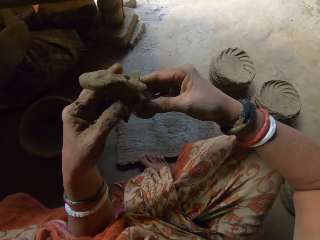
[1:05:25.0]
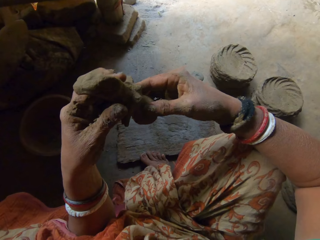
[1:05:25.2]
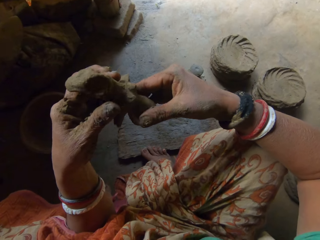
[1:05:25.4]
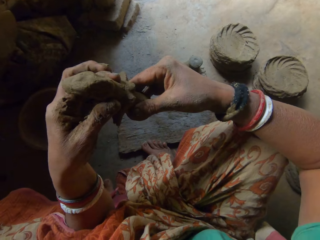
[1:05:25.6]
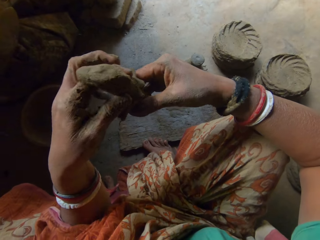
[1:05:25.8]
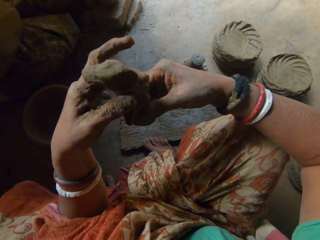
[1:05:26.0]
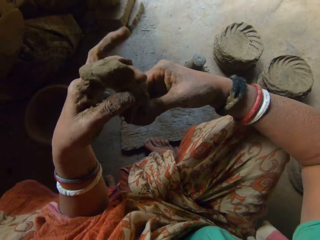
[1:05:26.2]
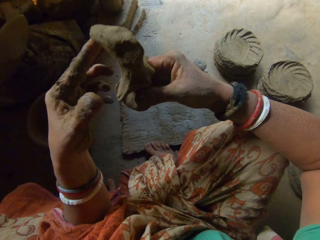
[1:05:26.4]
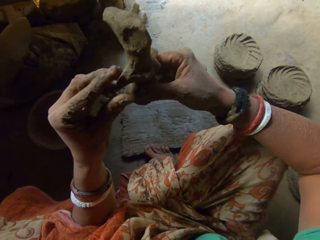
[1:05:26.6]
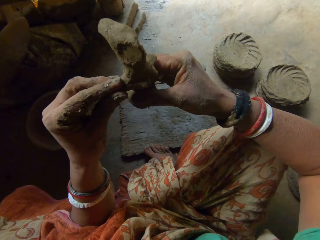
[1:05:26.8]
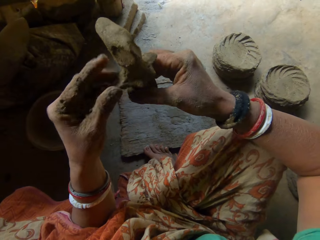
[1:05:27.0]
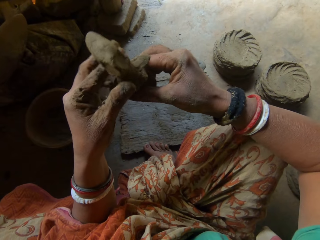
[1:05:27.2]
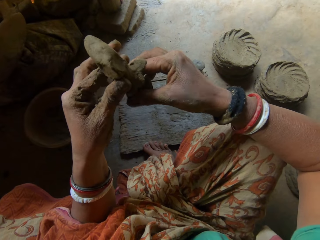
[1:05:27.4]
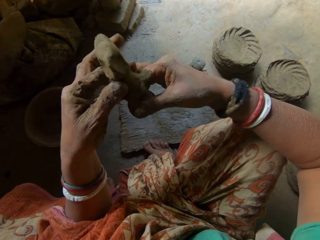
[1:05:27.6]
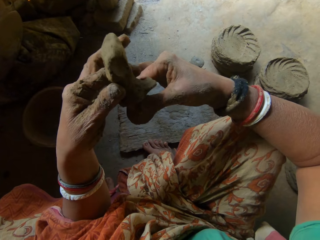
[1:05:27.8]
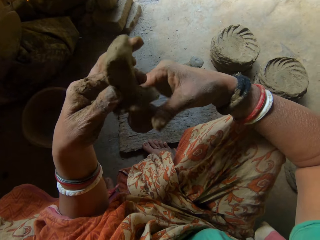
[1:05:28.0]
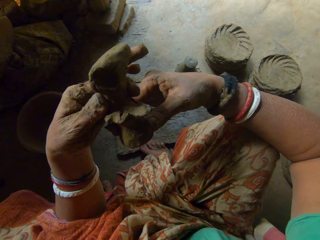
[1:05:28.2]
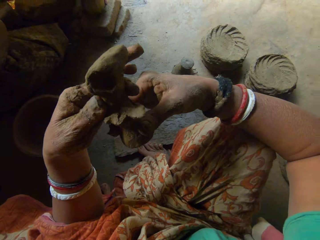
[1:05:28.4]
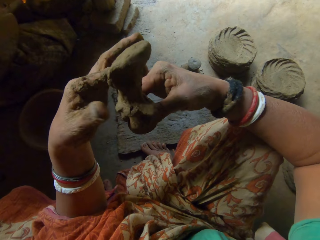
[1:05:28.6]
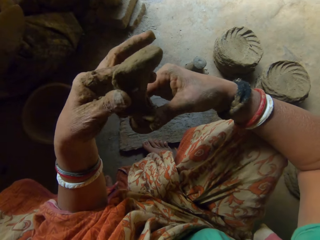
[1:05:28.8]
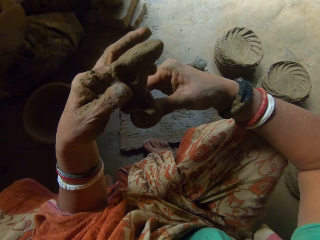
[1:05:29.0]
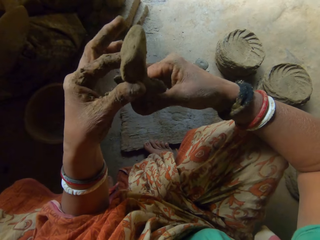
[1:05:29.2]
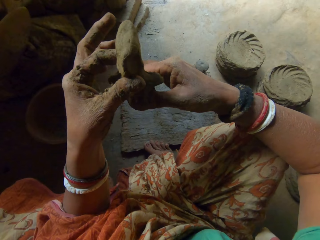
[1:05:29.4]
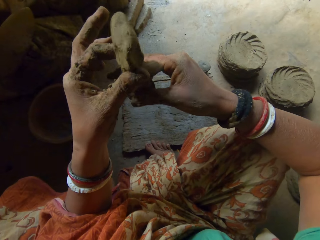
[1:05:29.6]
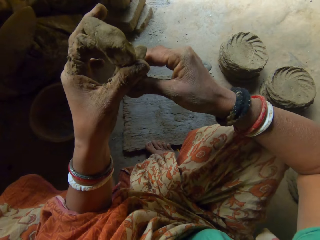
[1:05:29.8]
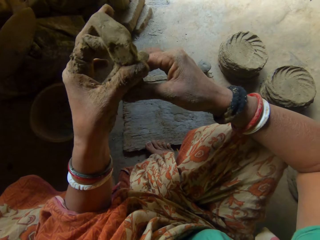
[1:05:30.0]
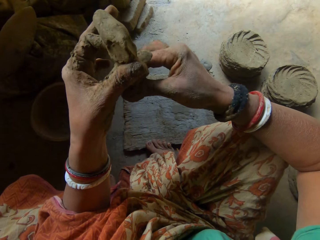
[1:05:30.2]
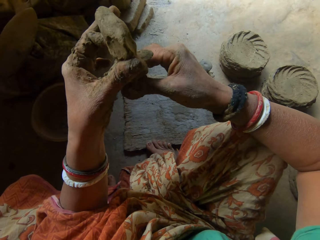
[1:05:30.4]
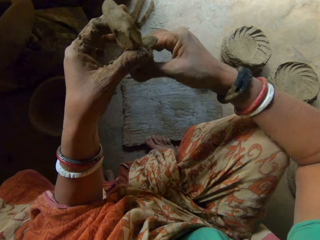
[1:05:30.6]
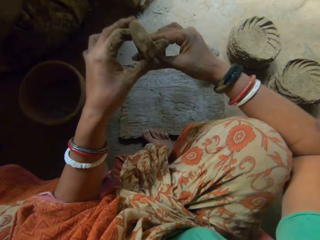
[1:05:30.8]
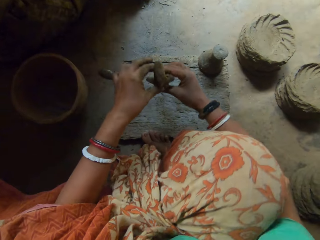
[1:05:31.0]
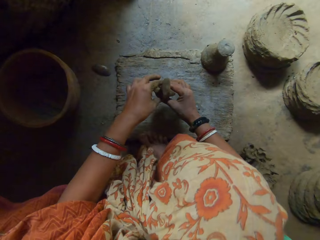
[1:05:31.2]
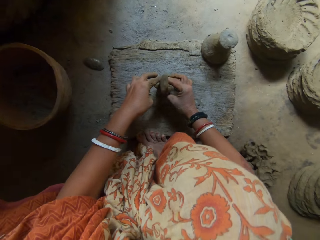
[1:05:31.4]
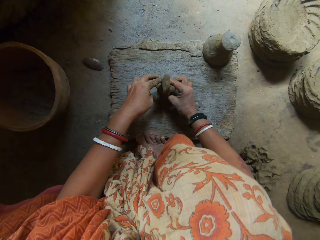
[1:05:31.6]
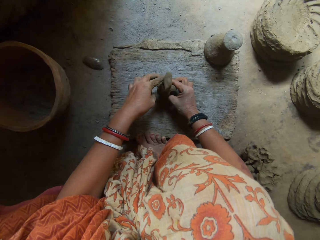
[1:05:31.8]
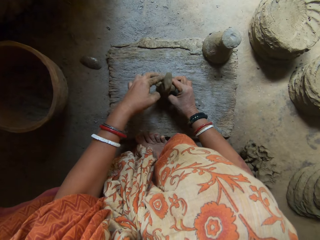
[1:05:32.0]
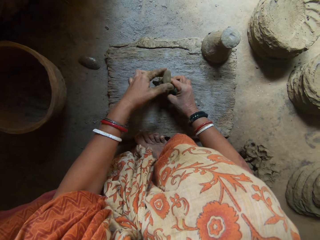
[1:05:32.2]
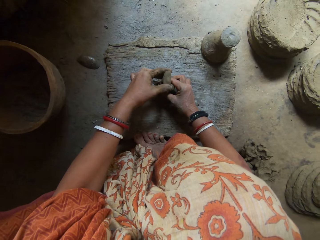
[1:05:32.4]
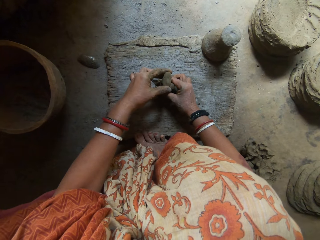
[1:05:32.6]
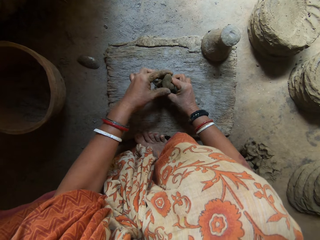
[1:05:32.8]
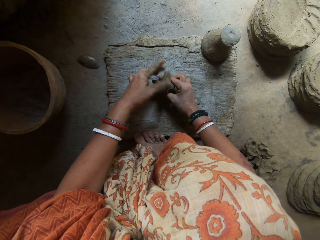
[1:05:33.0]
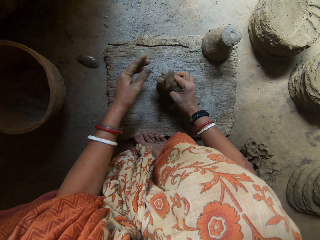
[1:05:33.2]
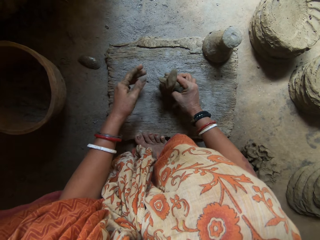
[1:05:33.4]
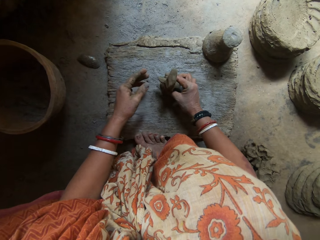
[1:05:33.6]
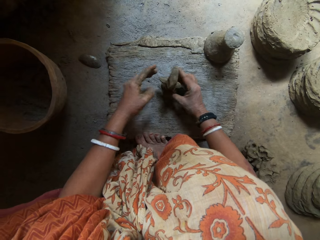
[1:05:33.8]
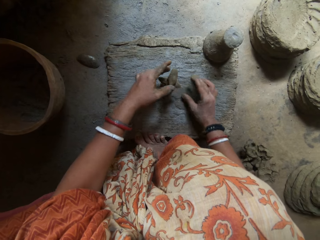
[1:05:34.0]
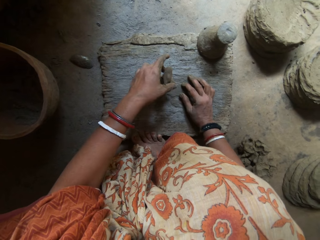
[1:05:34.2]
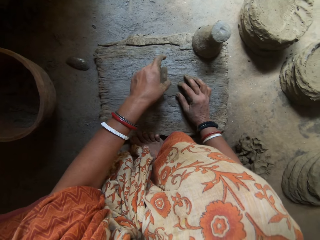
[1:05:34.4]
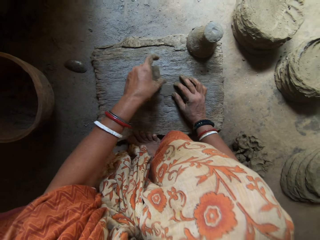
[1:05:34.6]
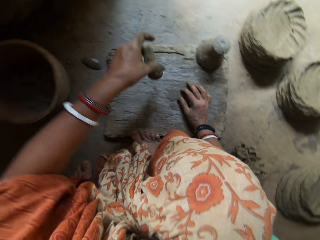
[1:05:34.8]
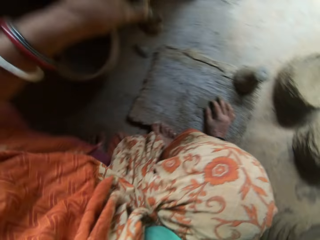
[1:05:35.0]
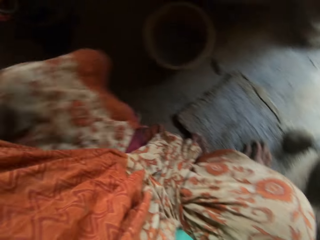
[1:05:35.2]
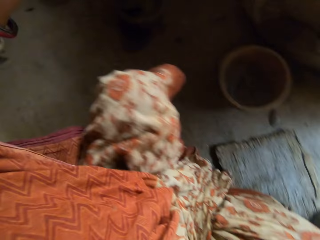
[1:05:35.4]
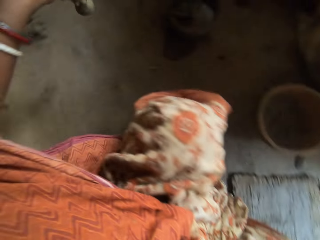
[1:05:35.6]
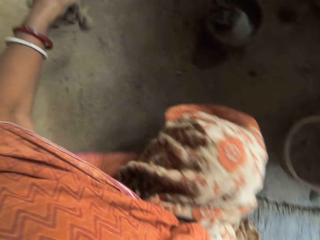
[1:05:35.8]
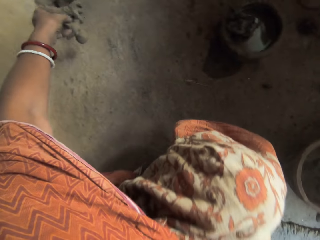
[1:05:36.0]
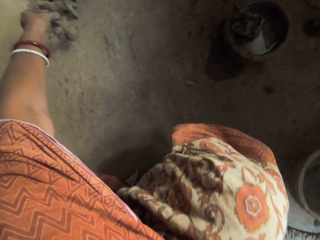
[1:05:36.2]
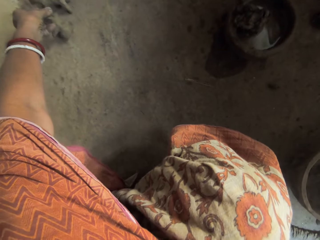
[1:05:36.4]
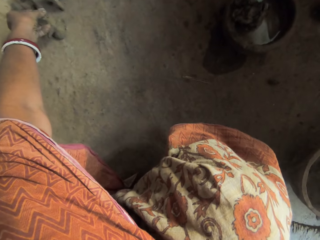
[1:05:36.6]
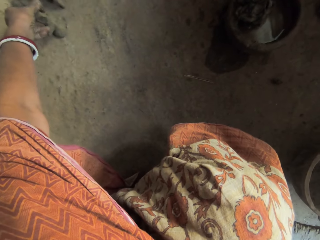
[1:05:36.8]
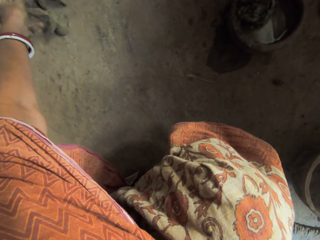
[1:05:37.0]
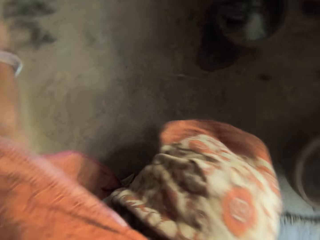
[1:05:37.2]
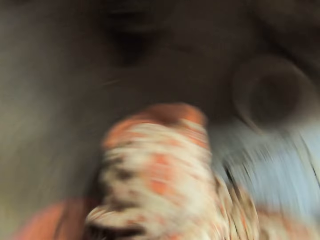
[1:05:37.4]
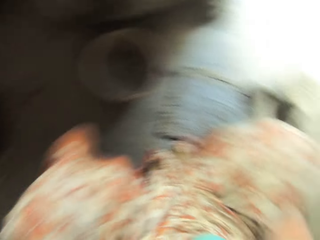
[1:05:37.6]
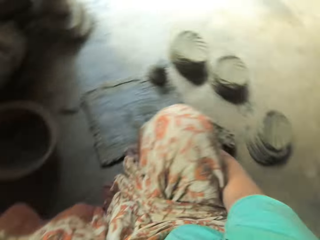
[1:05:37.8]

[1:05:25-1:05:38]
The camera wearer taps the clay art on the board with her right hand. She puts a bird ceramic on the wood. She picks up the clay art on the board with her left hand. She puts the clay art in her left hand on the ground.

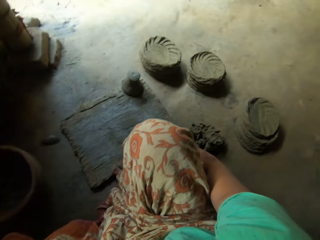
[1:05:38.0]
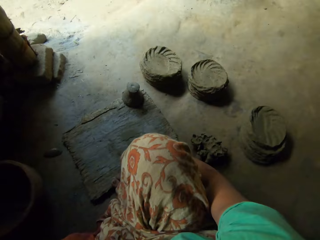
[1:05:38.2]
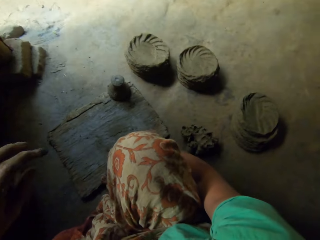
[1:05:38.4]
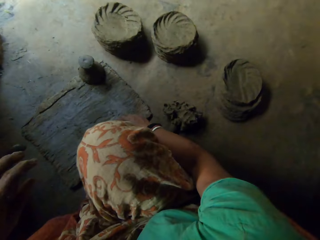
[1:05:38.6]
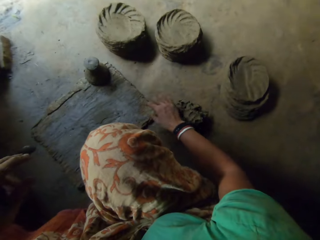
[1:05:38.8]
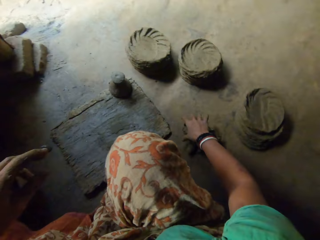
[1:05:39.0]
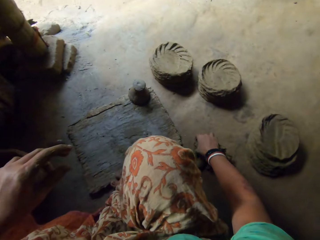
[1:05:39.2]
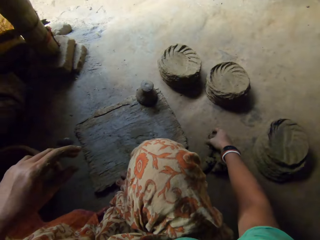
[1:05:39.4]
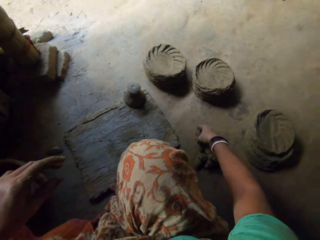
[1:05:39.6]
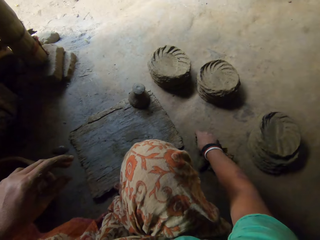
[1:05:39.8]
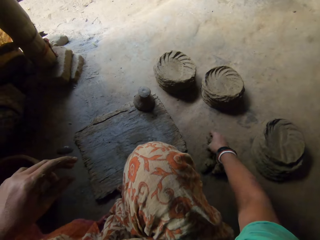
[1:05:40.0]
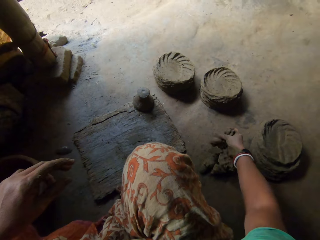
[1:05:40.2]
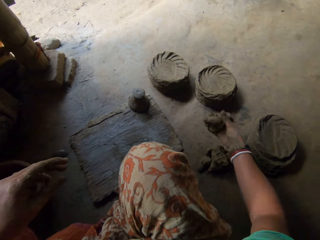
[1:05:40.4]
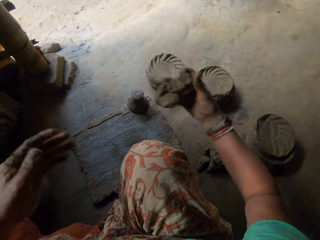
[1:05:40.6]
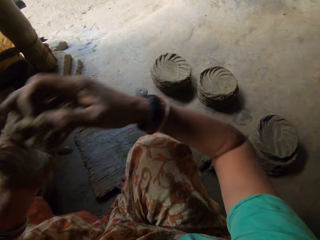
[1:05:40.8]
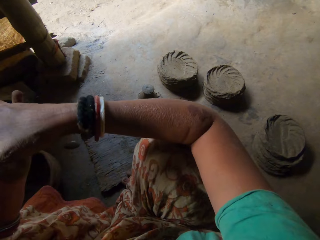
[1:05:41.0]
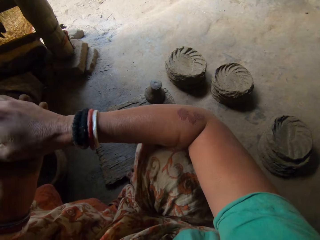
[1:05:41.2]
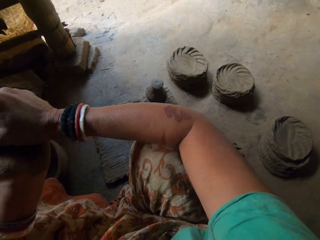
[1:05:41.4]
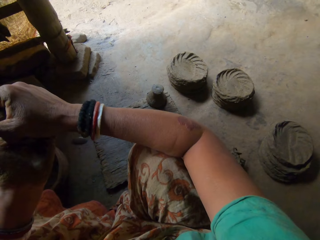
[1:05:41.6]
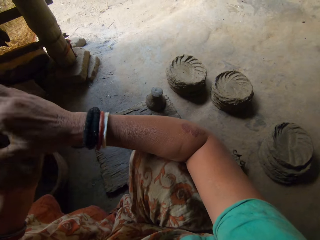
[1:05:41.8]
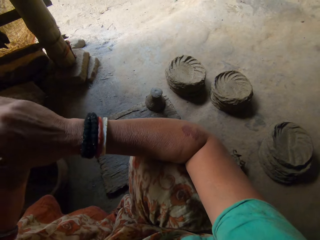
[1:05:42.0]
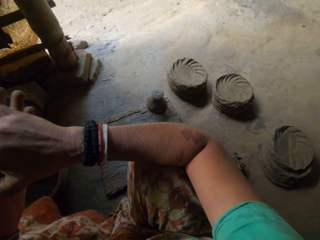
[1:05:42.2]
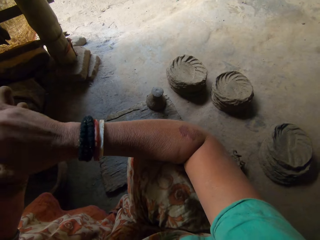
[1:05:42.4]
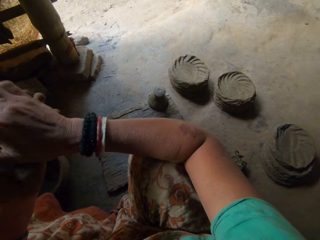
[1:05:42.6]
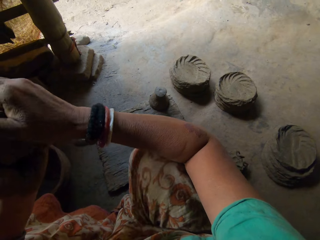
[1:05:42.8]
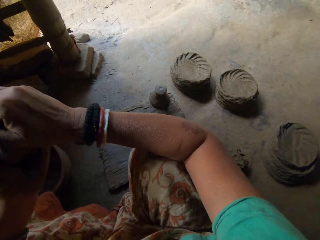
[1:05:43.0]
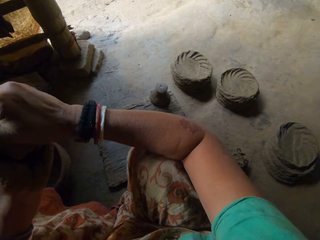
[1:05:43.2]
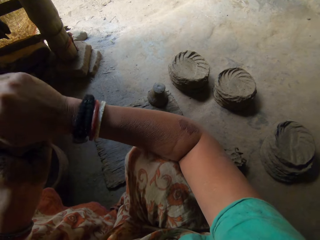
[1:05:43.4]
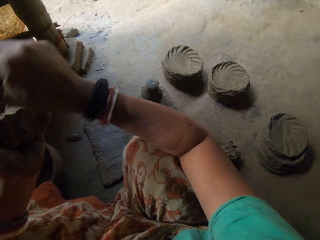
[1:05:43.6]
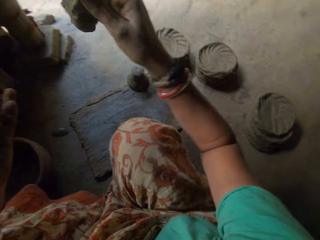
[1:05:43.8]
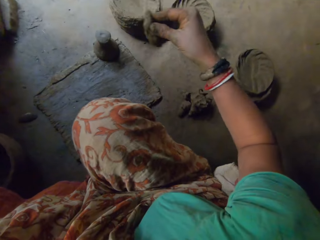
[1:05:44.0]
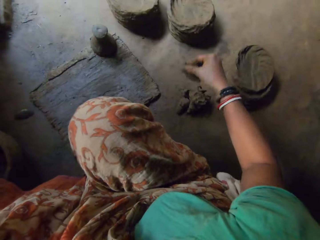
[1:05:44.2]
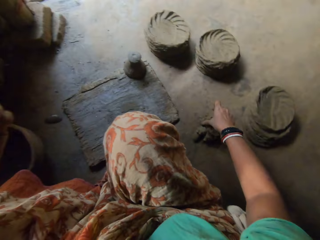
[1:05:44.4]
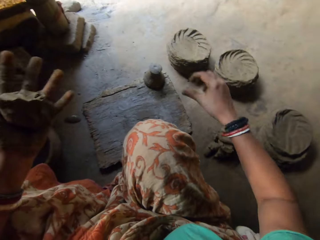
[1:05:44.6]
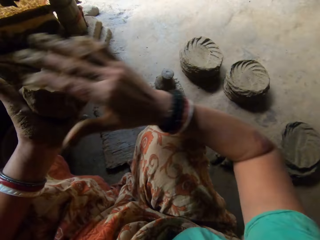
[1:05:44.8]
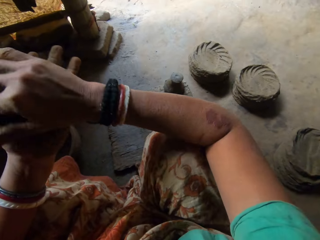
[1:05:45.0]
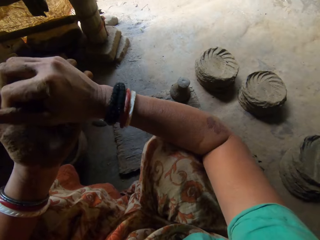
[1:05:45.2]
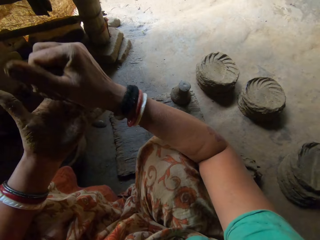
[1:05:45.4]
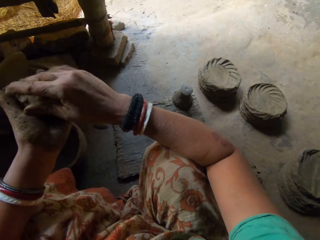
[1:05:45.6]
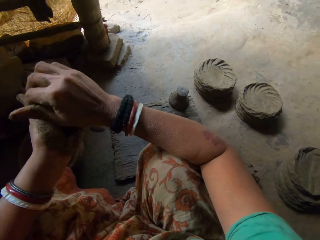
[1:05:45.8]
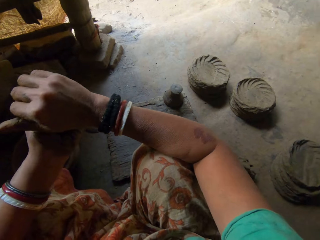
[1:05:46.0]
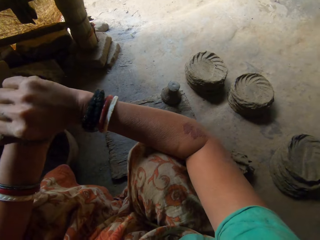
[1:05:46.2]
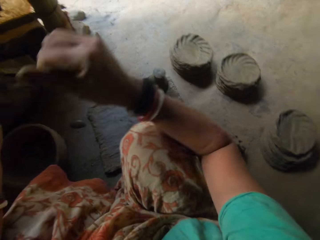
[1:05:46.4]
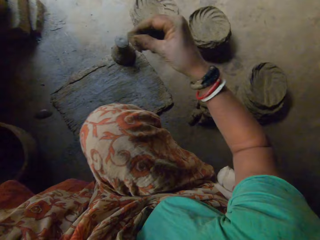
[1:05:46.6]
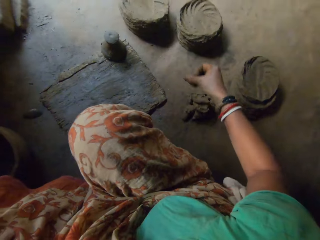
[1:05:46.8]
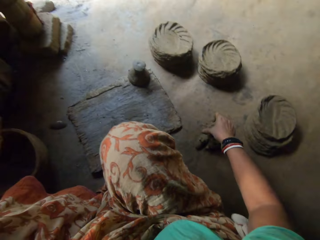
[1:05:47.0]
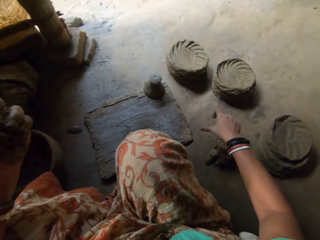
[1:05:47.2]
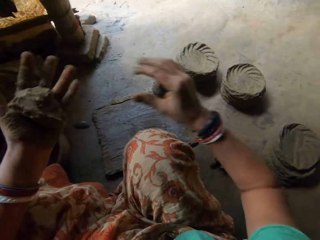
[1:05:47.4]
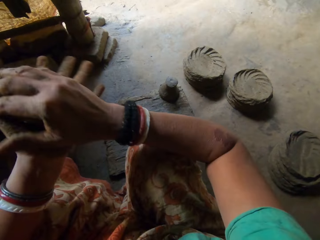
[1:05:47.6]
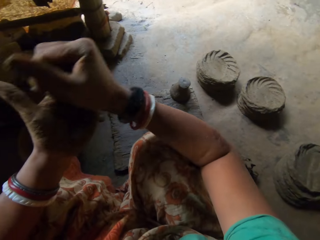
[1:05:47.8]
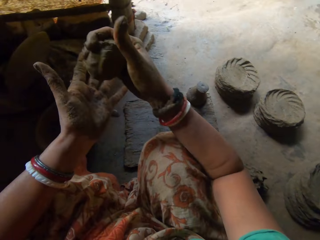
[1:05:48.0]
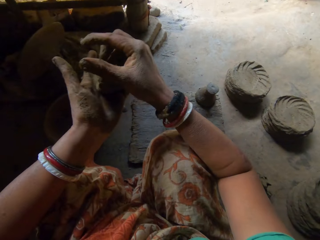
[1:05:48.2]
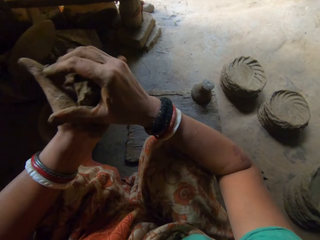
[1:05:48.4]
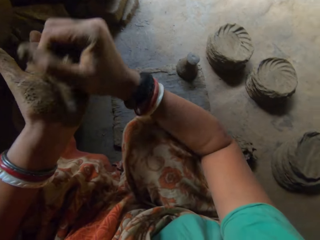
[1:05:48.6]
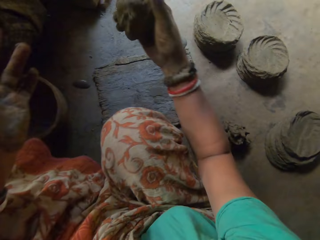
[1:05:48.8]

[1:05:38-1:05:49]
The camera wearer packs clay on the ground with her right hand. She picks up the clay on the floor. She molds the clay in her hands. She rolls the clay in her hands. She converses with the boy. The boy converses with the camera wearer. The camera wearer cuts the clay in her left hand with her right hand. She puts the clay in her right hand on the ground. She molds the clay in her hands. She rolls the clay in her hands. She cuts the clay in her left hand with her right hand. She puts the clay in her right hand on the ground. She molds the clay in her hands. She rolls the clay in her hands.
